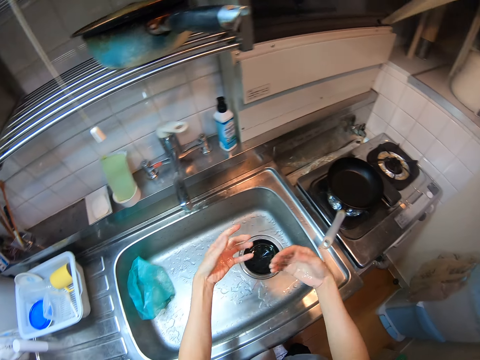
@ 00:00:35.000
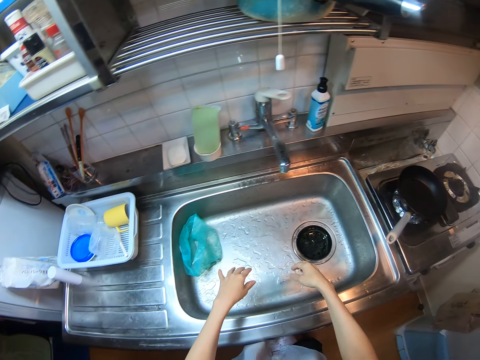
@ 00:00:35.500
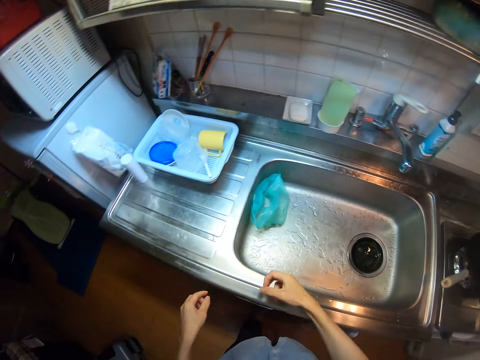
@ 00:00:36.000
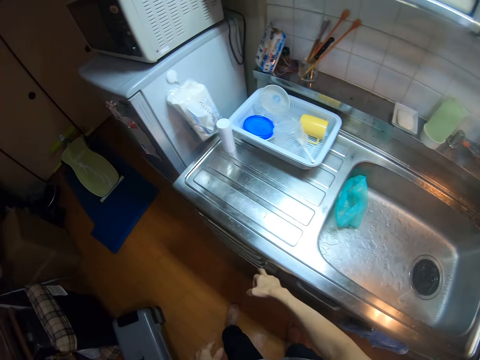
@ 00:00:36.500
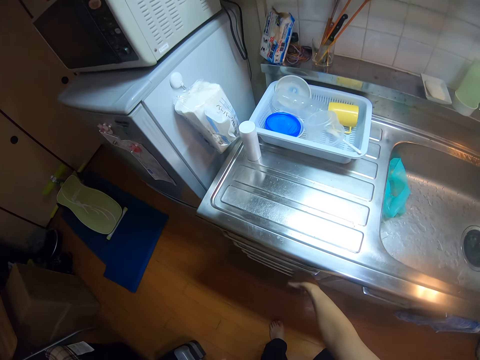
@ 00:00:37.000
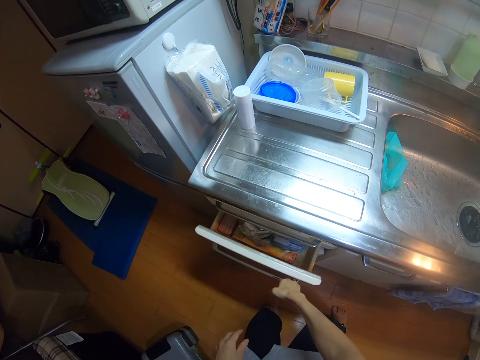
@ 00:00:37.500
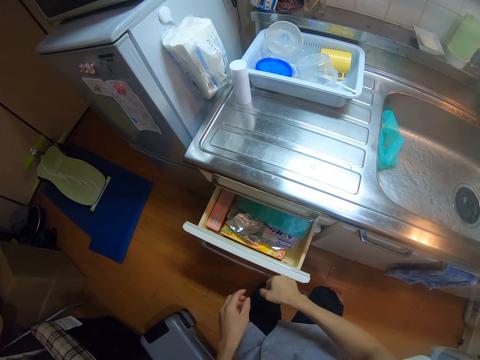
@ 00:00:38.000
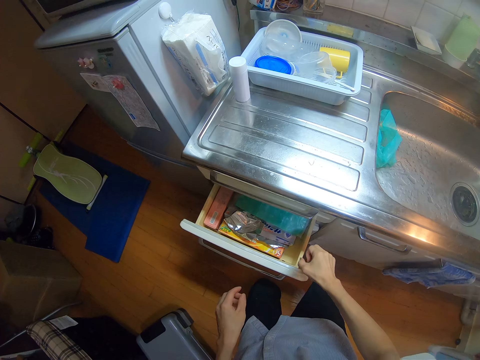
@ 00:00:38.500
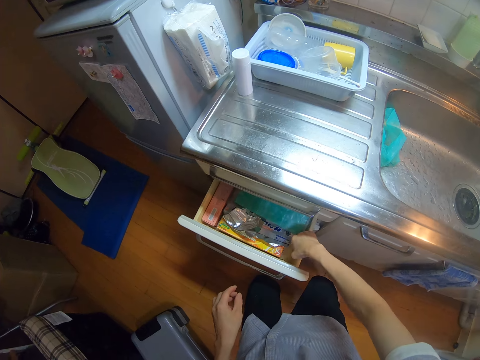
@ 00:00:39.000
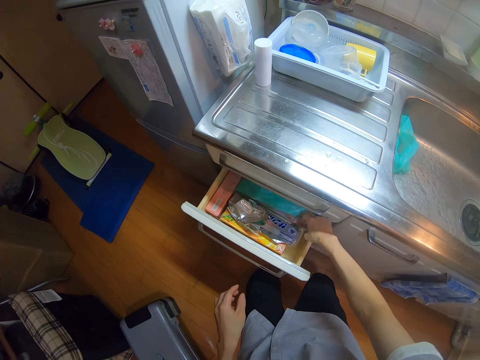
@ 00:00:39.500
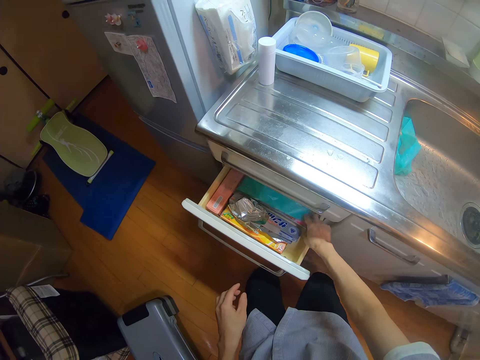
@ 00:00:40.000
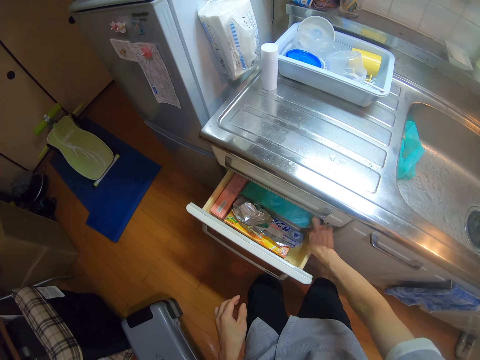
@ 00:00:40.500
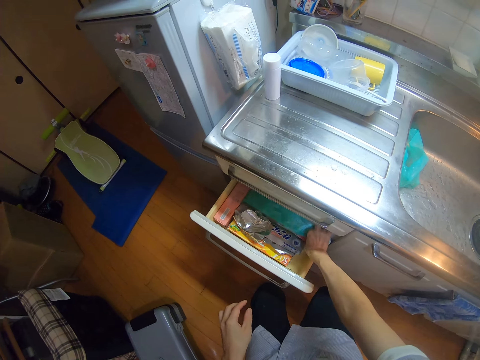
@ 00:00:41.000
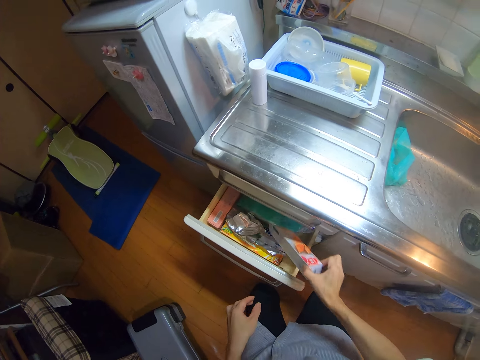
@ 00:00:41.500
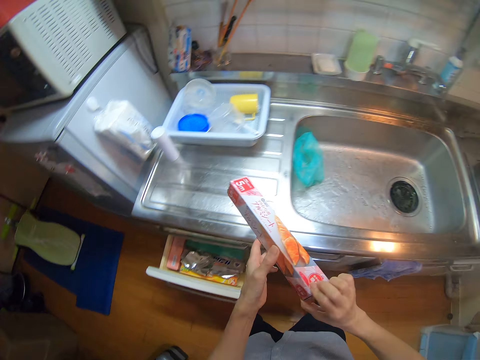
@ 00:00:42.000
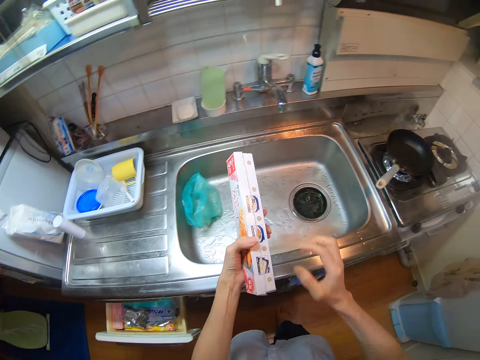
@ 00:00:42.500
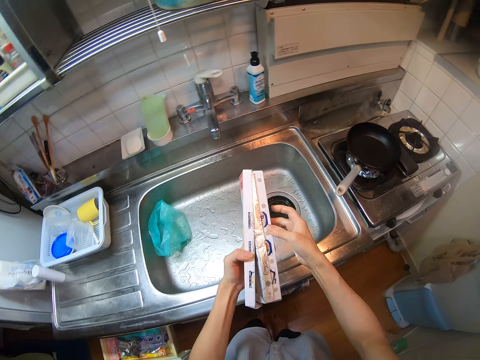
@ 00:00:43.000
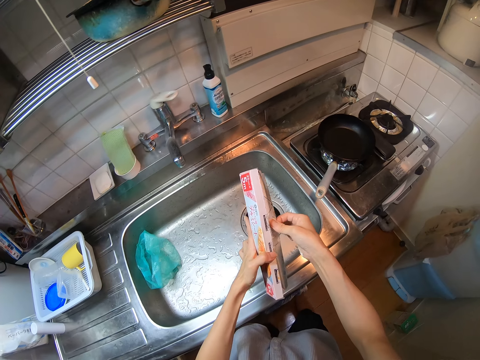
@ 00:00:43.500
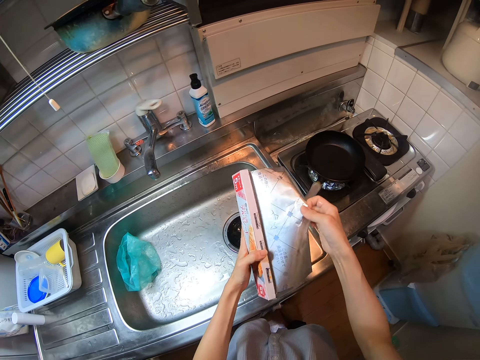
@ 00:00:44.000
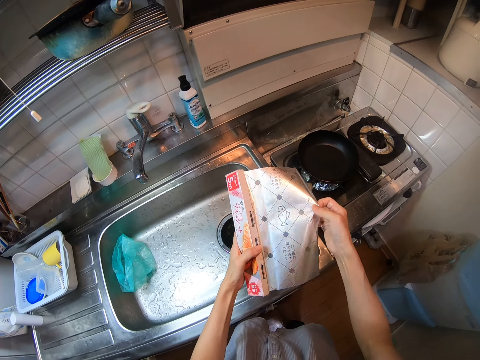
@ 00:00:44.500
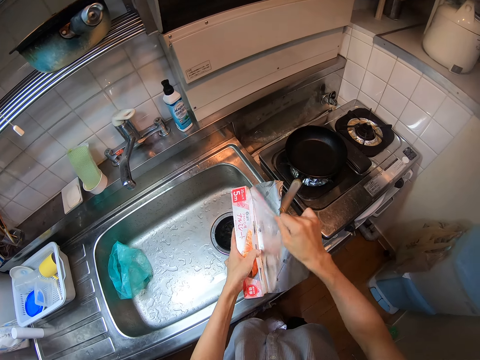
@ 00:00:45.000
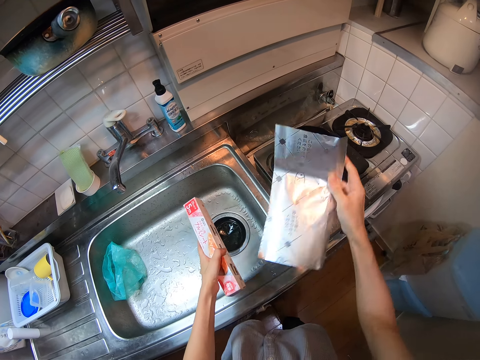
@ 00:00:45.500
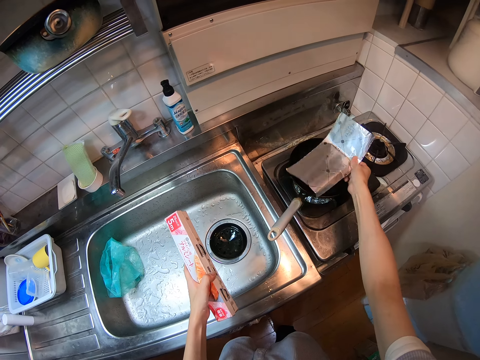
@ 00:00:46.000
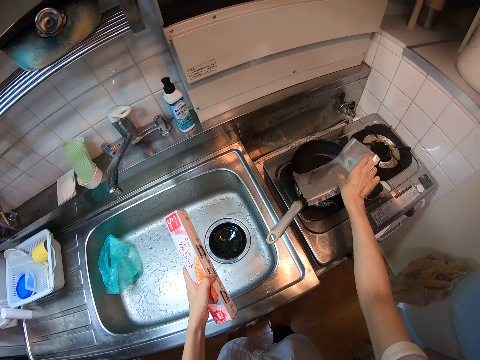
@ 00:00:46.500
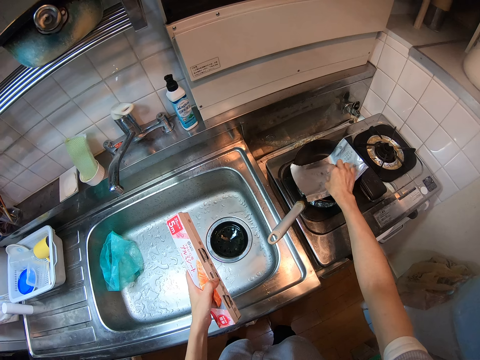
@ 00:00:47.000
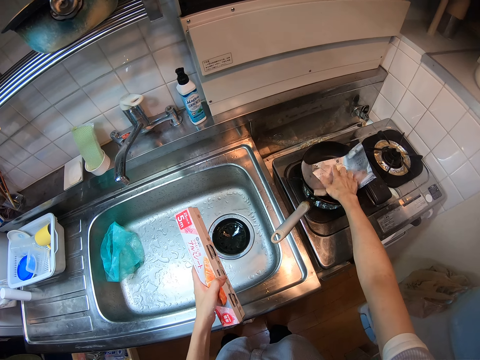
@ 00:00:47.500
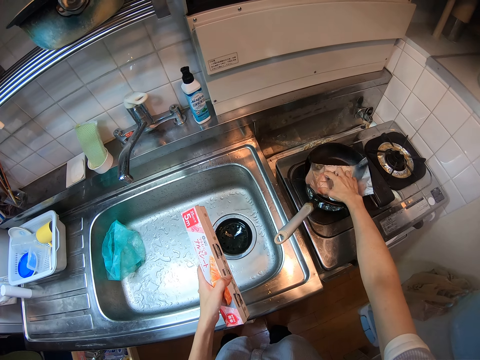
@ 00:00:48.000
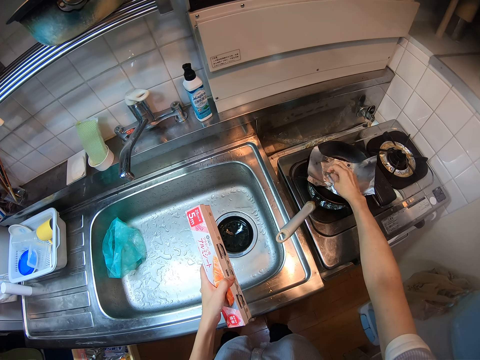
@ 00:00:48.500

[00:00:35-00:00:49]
The camera wearer flaps her hands in the sink. She opens the drawer on the left of the sink. She takes a foil wrap pack from the drawer. She looks through the drawer. She opens the foil wrap pack. She pulls a wrap from the pack. She cuts the wrap with her right hand. She sets the wrap on the frypan.

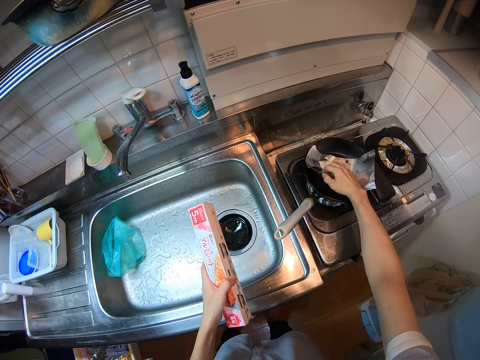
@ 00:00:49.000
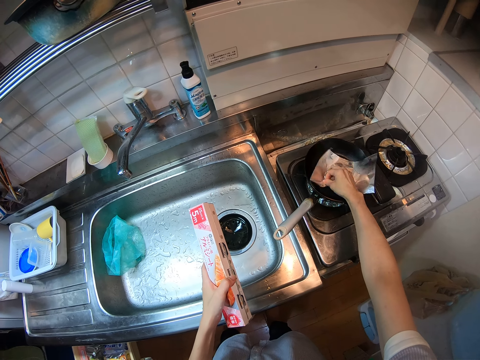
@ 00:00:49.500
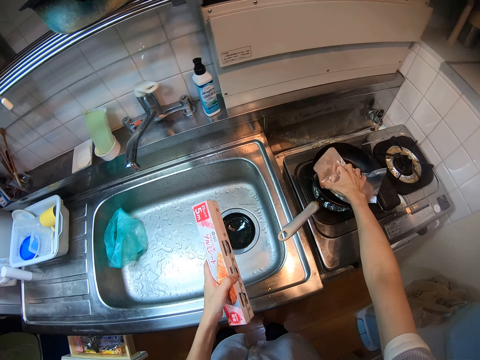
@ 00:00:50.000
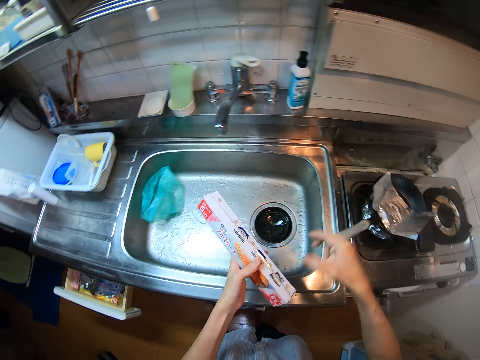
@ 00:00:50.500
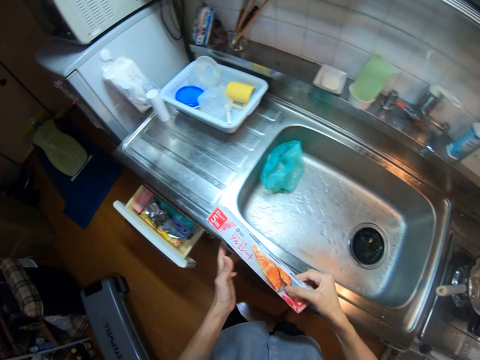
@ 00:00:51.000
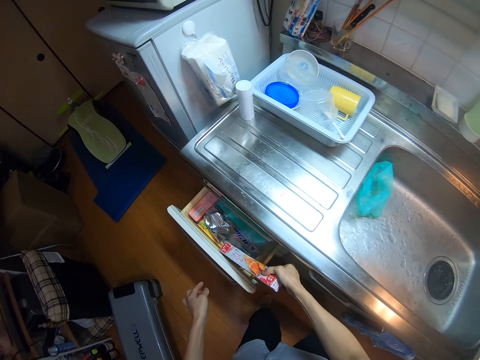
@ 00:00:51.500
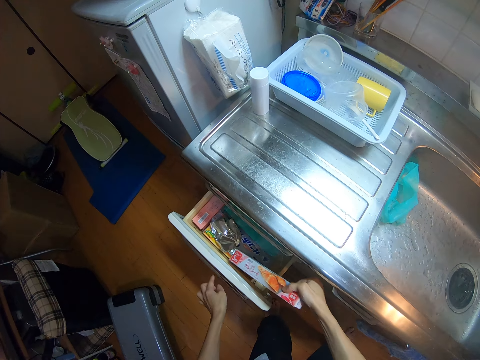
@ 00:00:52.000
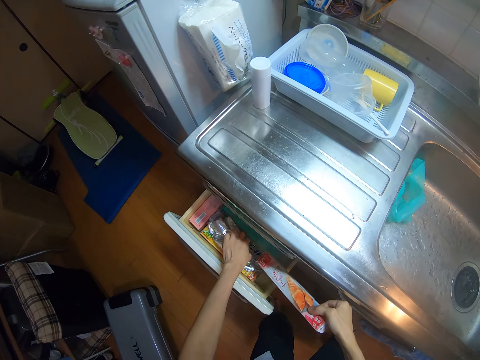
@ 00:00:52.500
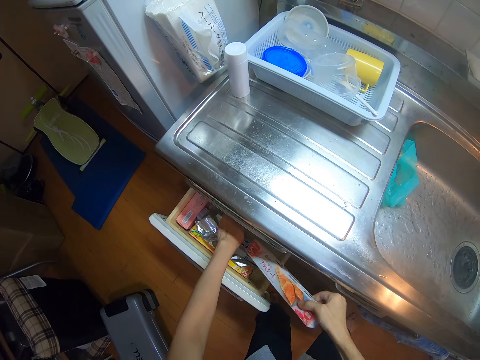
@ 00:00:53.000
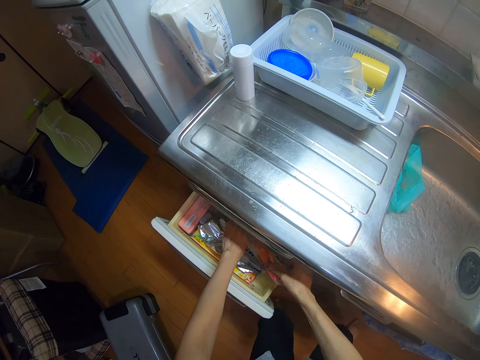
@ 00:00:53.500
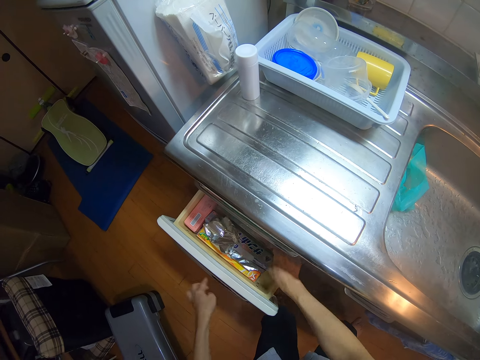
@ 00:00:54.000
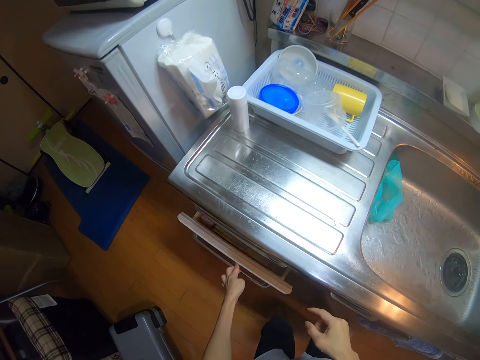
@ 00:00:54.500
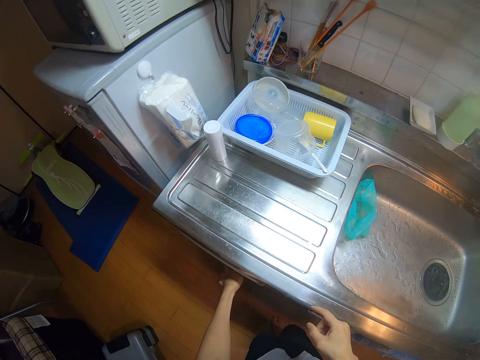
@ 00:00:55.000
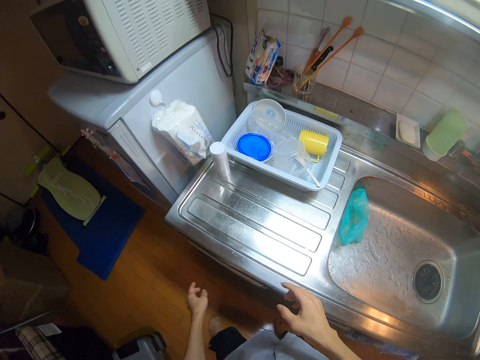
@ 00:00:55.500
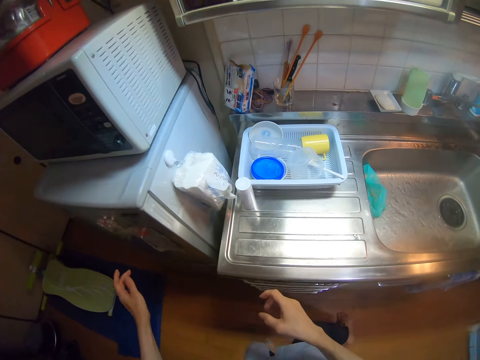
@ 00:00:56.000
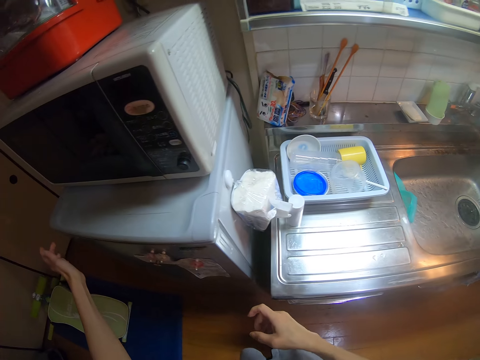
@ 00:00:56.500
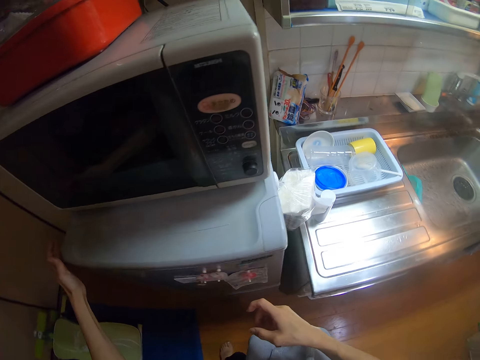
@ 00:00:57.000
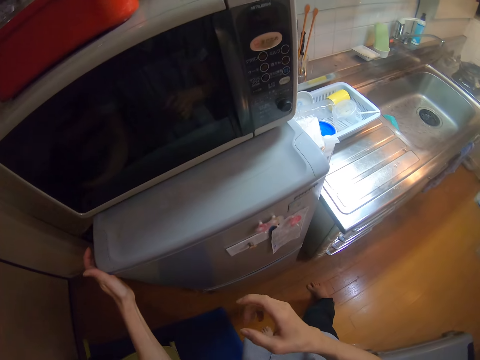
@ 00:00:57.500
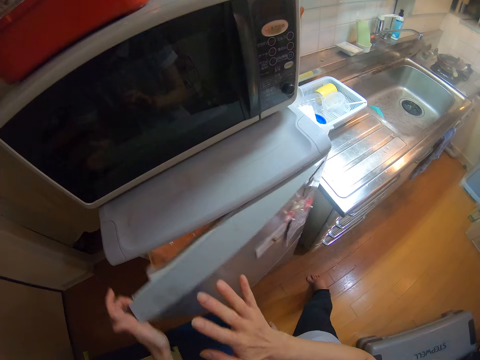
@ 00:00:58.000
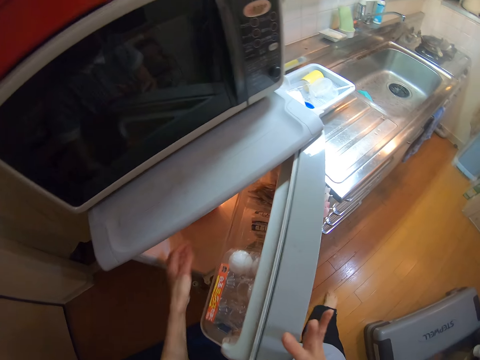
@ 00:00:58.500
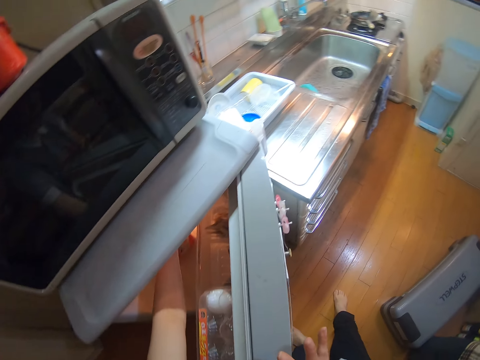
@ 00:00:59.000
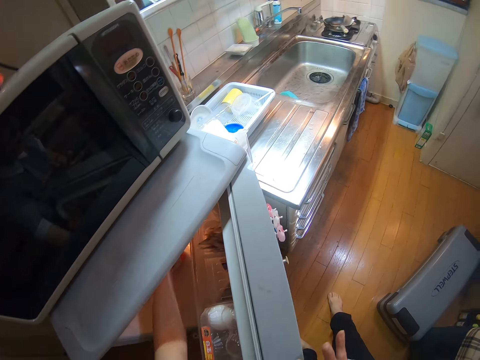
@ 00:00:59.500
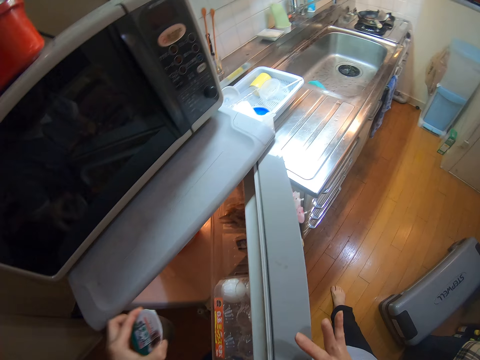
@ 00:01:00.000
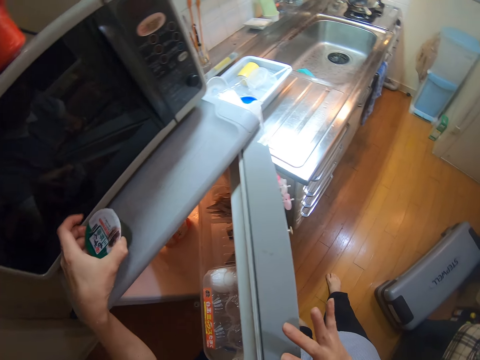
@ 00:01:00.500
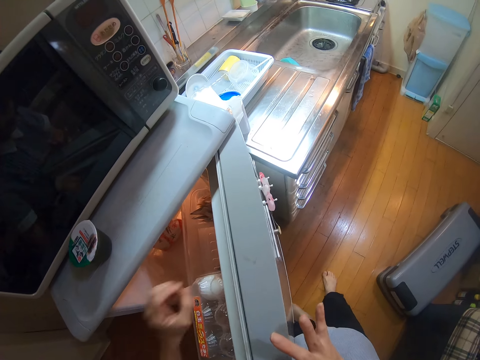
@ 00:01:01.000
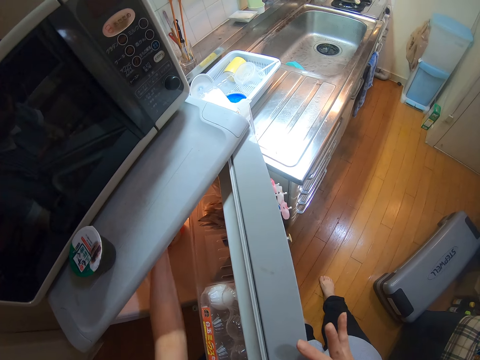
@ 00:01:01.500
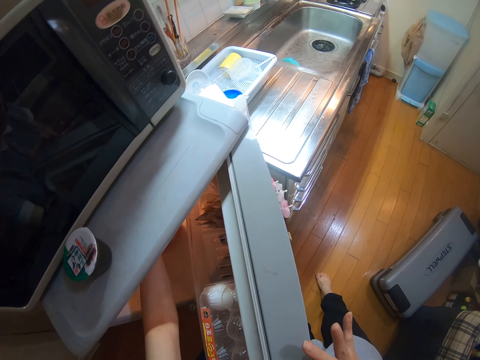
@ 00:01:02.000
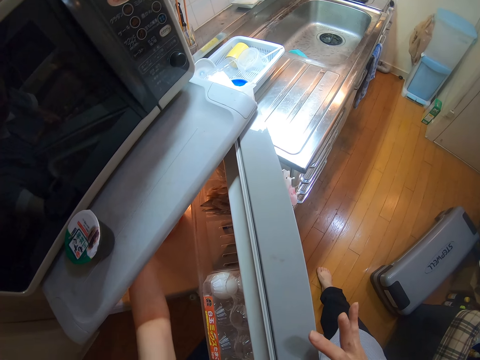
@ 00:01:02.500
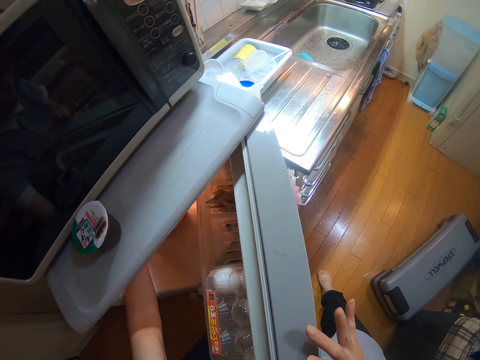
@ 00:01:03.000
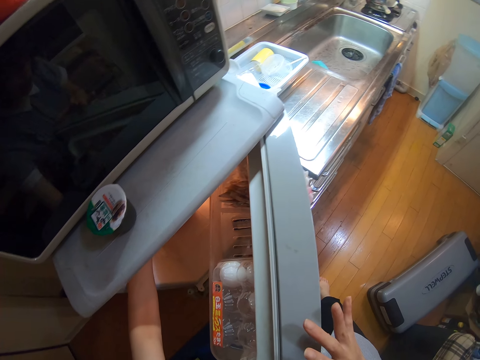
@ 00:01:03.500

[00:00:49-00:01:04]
The camera wearer places the foil wrap pack in the drawer. She sorts the items in the drawer. She places the foil wrap pack in the drawer. She closes the drawer. She opens the fridge on the left of the sink area. She takes a chocolate from the fridge. She drops the chocolate on the fridge. She takes a seal bag containing fish from the fridge.
